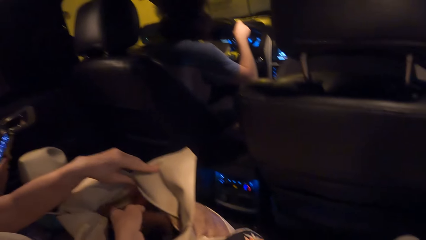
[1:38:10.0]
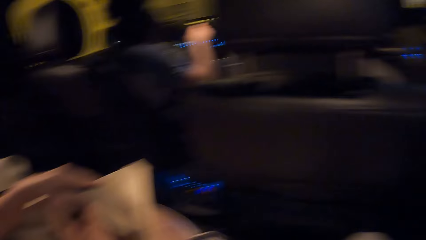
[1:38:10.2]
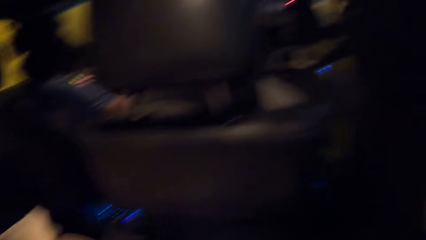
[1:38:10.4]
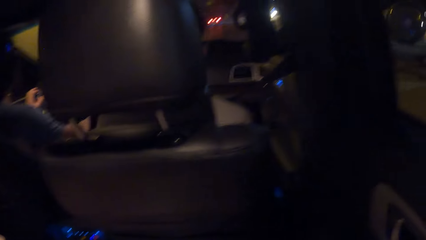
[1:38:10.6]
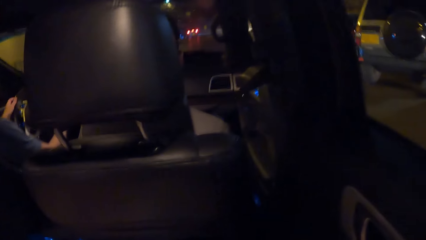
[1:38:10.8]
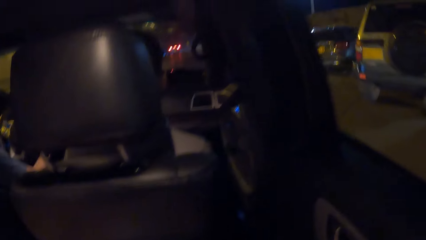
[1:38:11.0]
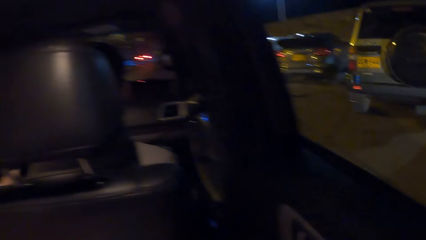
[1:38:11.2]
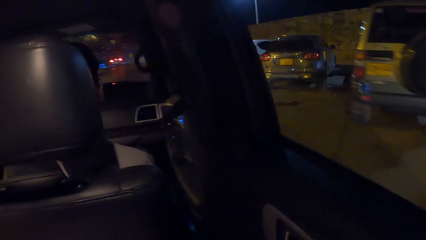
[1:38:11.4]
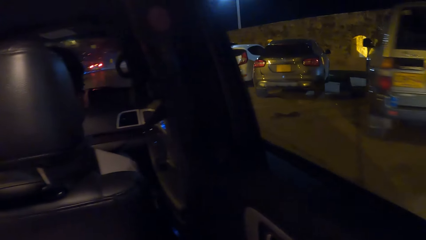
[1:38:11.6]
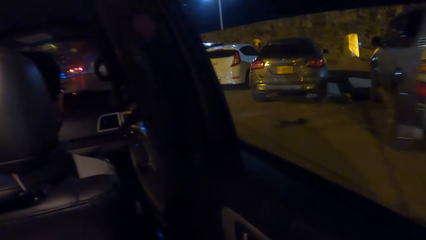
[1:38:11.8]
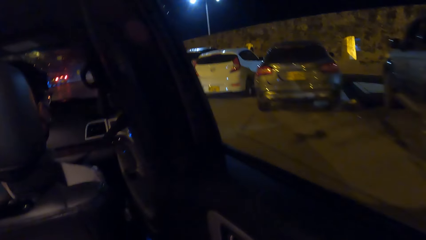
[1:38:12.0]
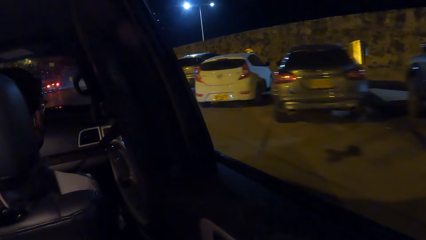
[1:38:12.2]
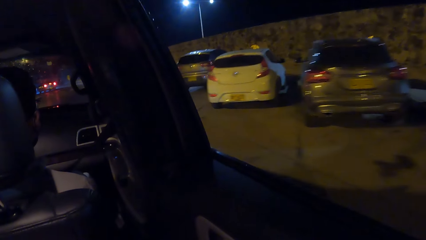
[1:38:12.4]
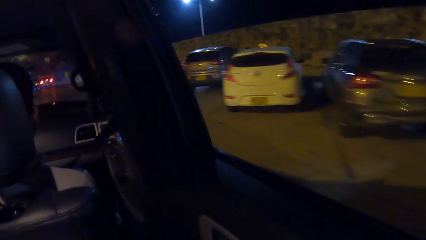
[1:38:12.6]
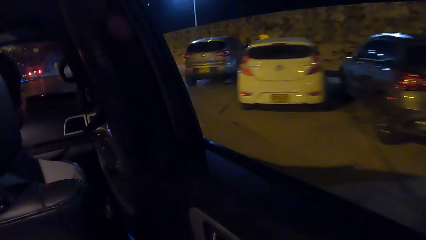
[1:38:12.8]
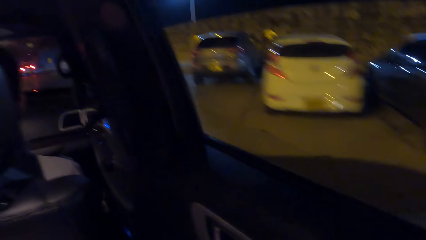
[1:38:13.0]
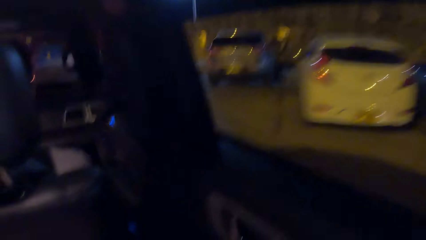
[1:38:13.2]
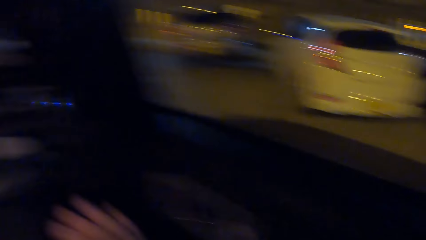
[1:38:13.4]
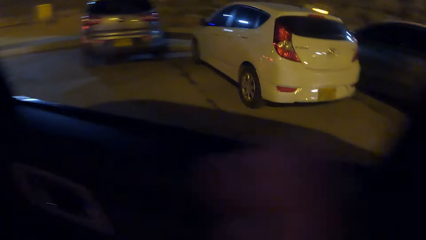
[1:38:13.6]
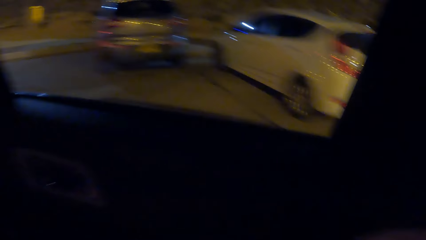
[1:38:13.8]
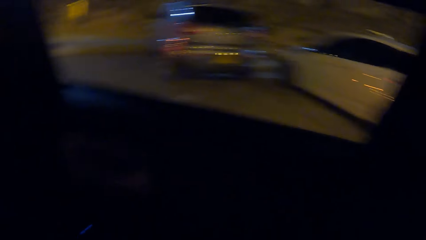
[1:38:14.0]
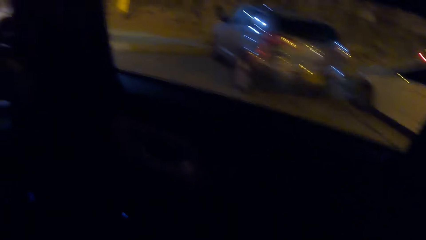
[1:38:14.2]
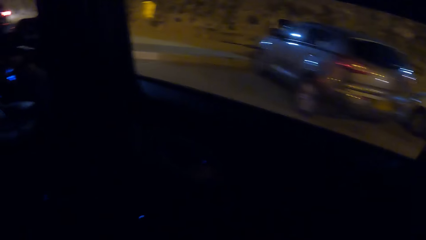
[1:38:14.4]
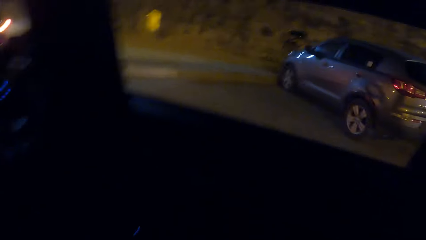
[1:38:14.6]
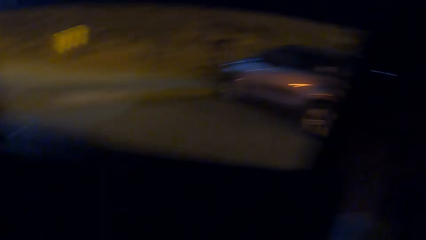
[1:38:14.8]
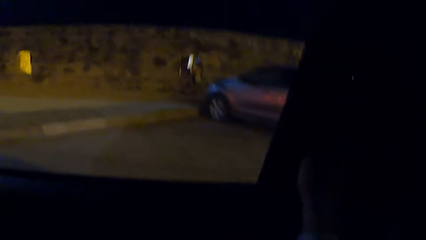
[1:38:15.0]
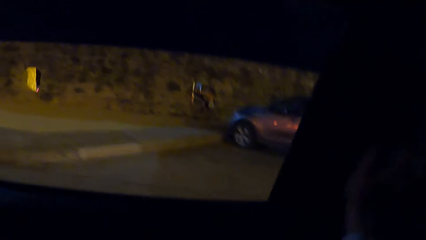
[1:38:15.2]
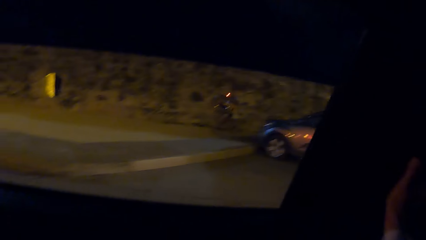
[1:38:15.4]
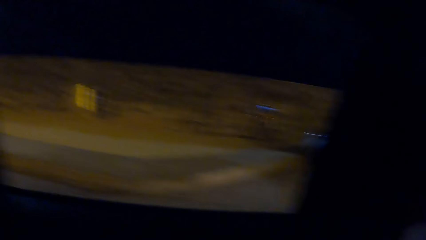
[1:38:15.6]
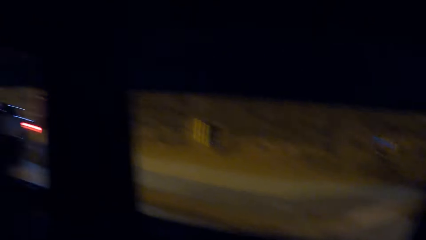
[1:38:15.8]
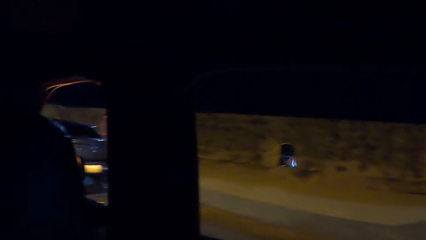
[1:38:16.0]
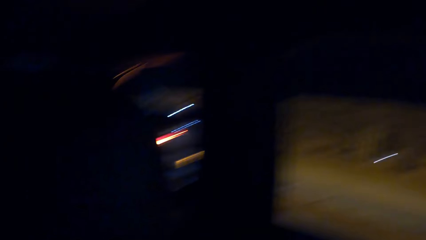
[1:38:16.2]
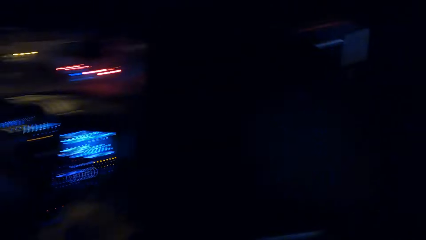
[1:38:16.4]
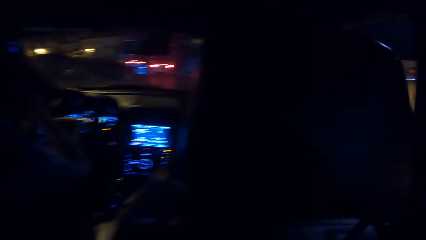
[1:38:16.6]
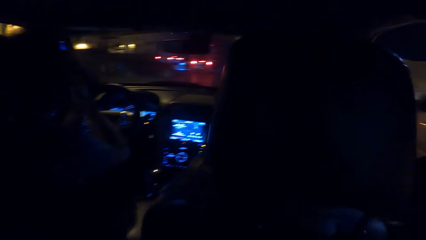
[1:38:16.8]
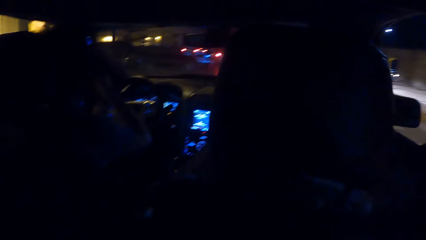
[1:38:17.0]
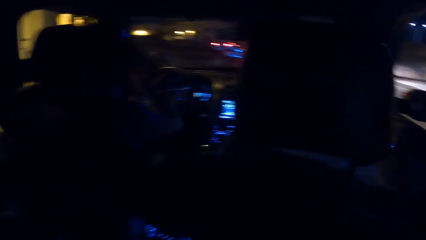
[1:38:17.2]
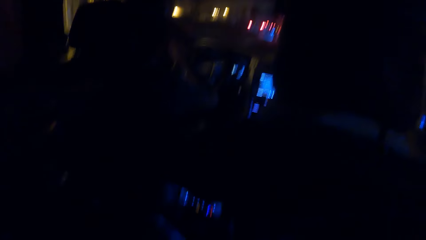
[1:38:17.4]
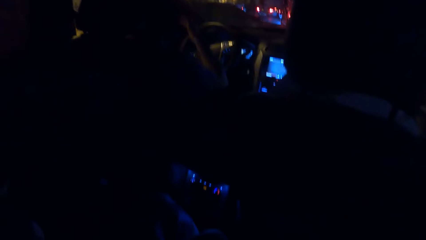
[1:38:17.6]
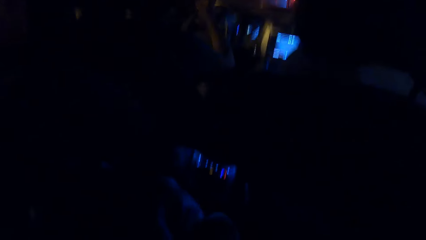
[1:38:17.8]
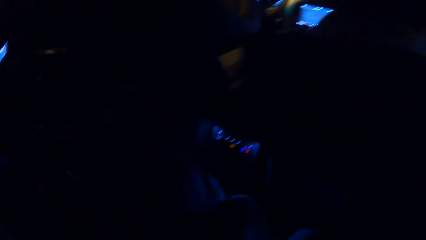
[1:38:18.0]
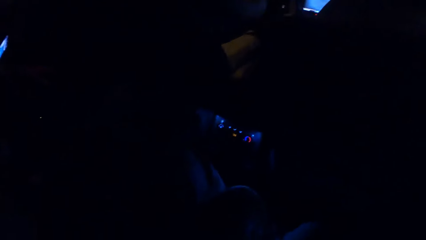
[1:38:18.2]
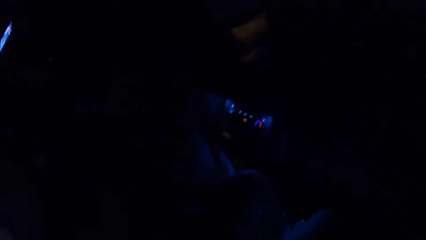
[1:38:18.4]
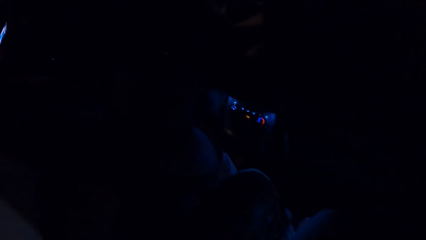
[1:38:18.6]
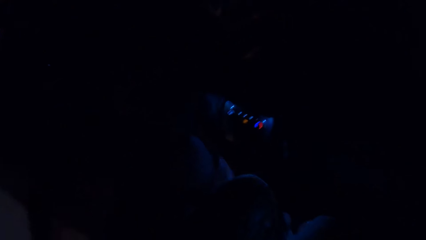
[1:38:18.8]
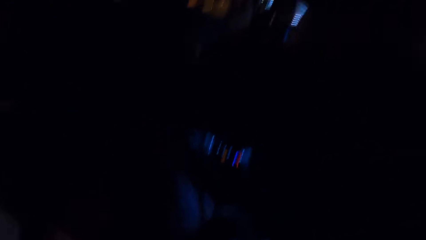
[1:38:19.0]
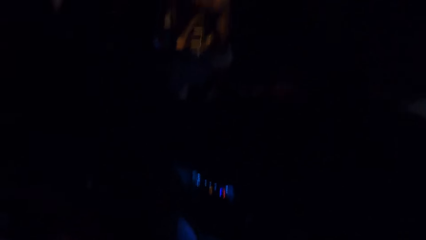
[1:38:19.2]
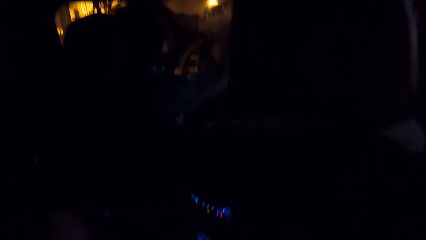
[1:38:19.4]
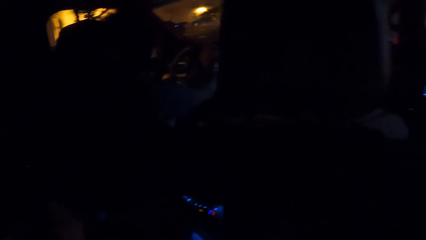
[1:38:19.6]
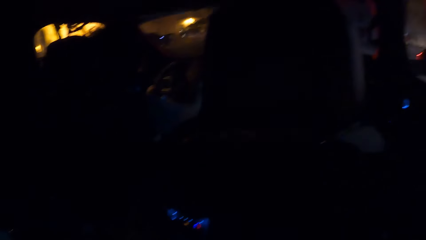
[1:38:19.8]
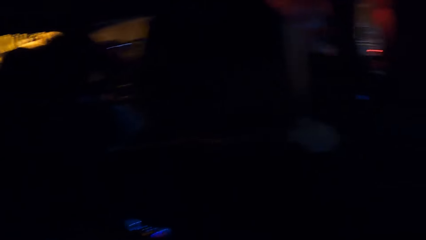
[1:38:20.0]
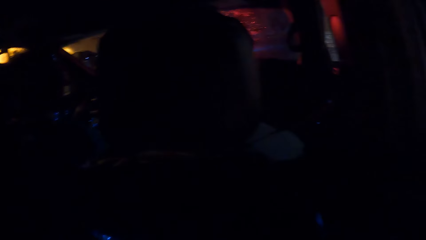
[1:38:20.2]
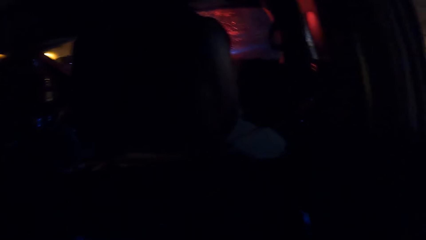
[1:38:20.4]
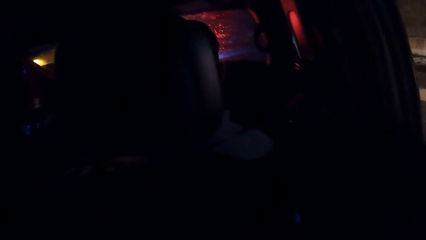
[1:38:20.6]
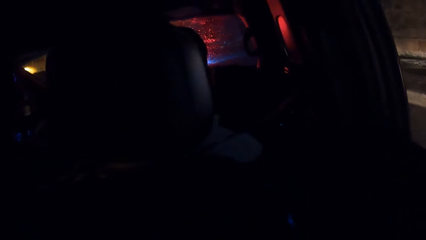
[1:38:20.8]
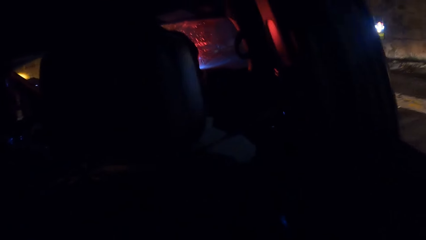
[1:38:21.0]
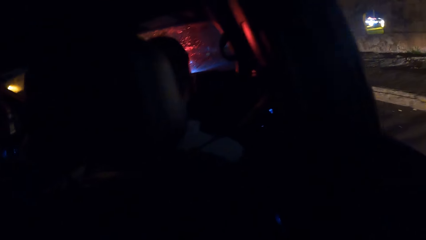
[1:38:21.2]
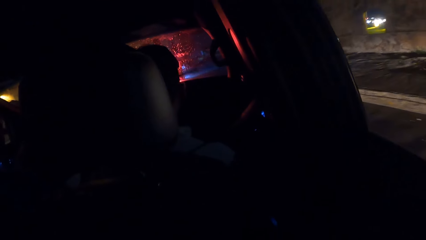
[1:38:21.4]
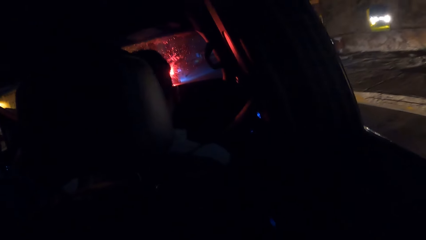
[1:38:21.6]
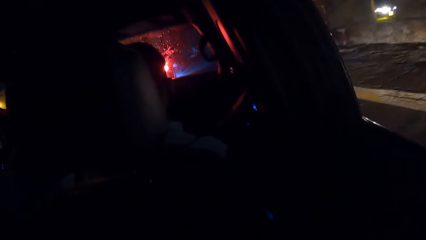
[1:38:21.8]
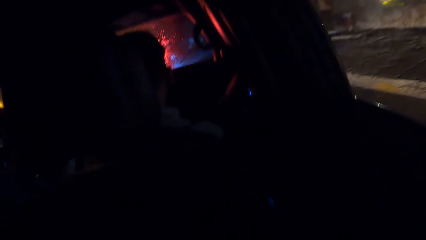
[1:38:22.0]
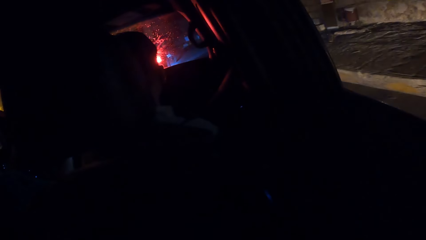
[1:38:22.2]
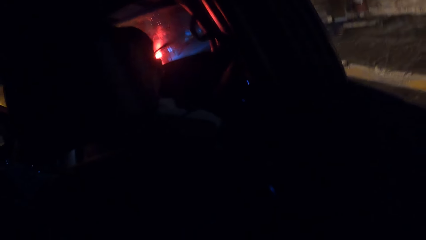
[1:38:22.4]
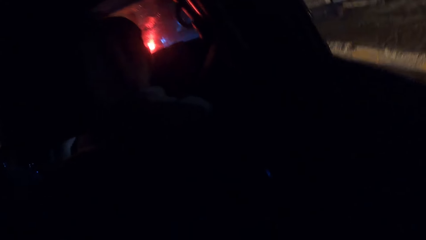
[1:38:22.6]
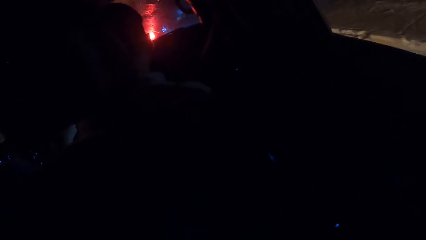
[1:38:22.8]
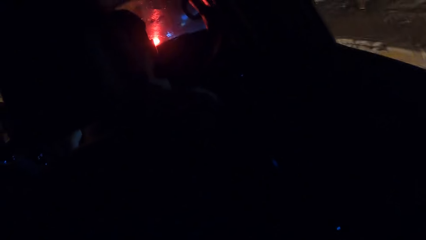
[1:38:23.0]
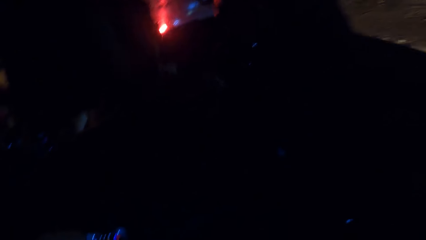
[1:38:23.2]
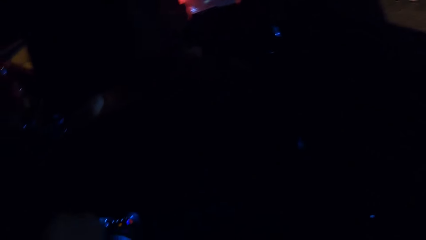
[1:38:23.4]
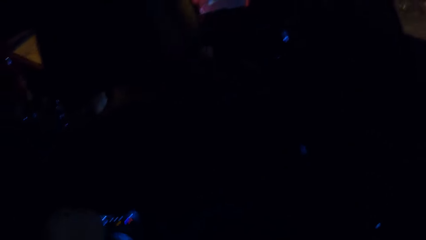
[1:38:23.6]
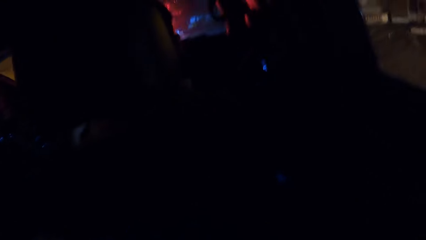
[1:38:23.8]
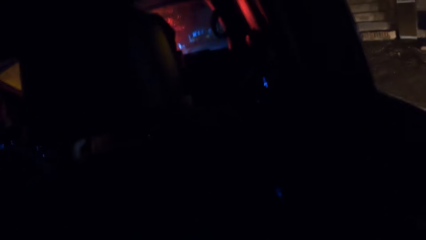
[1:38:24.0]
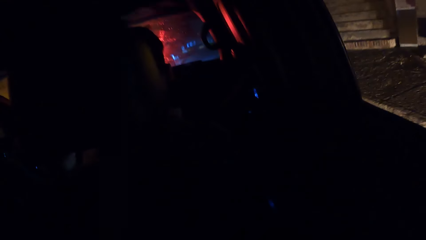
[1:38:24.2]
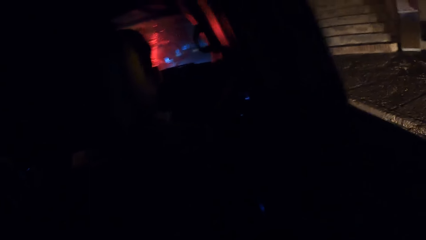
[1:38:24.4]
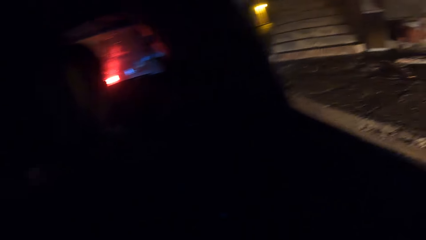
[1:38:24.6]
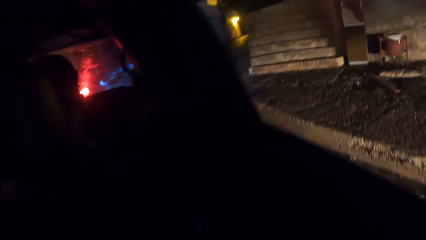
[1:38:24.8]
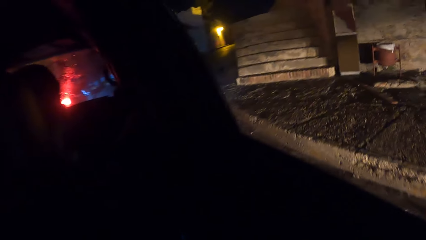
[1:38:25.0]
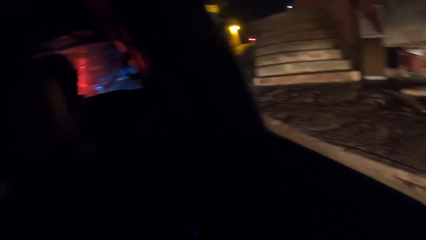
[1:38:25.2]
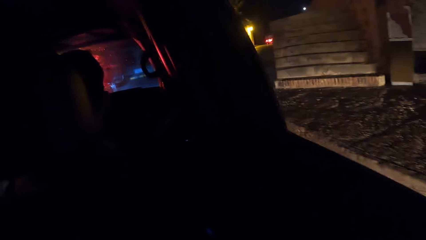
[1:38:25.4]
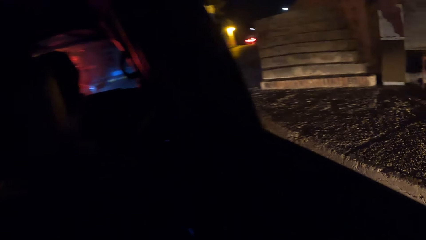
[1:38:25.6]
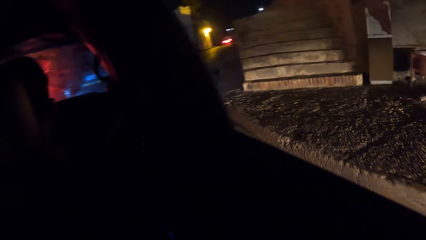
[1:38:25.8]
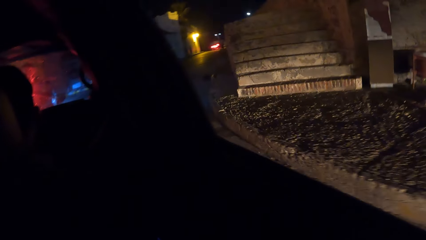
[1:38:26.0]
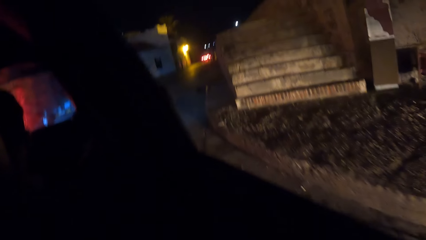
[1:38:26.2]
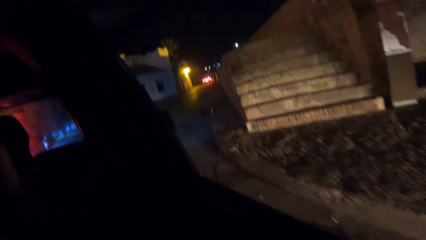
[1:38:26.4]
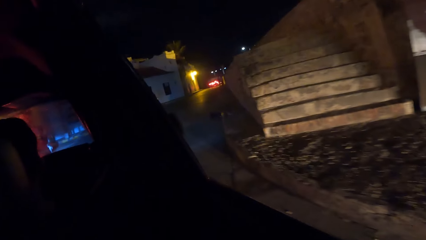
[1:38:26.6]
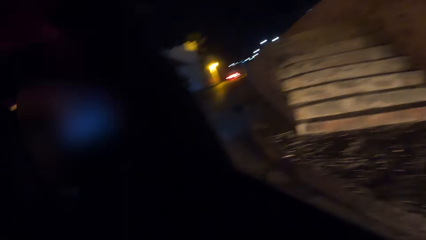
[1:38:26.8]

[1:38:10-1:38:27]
A lady reaches inside her handbag. The camera wearer looks outside at parked cars around the parking lot. They lift the left hand. They look around in the car. A man drives the car on a road. The camera wearer looks outside.
